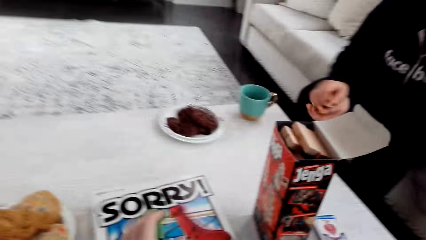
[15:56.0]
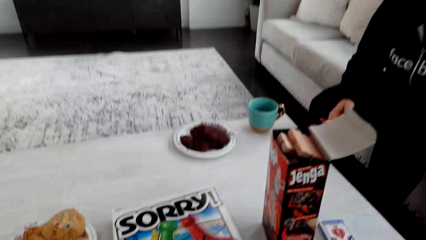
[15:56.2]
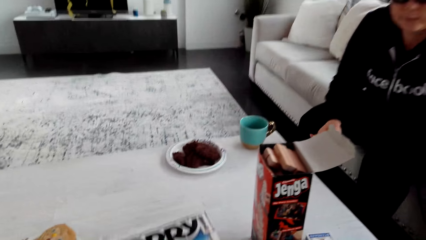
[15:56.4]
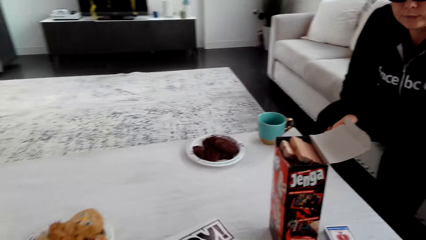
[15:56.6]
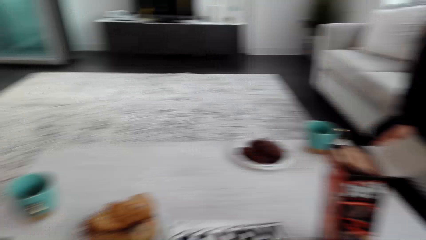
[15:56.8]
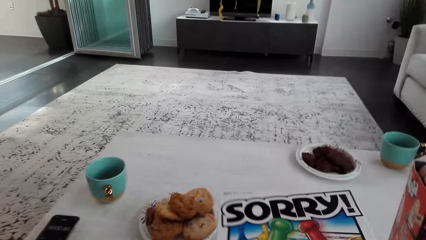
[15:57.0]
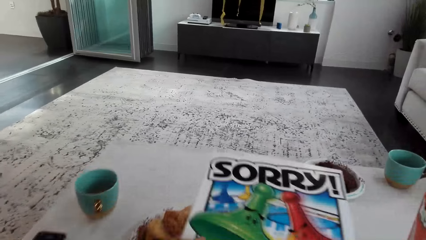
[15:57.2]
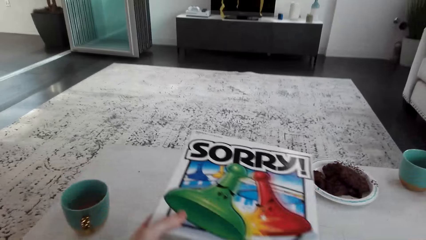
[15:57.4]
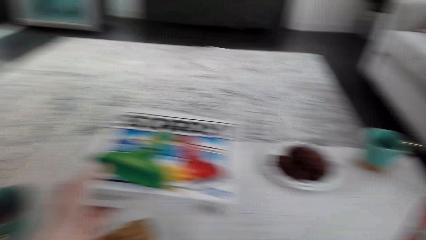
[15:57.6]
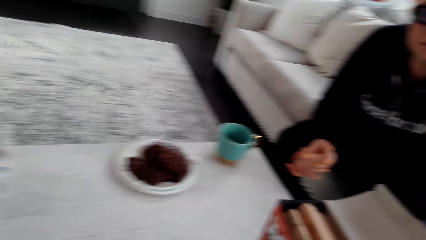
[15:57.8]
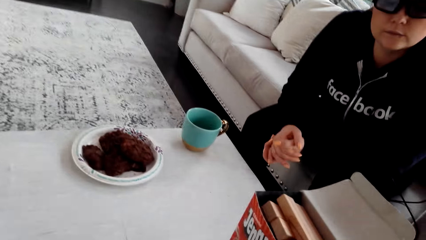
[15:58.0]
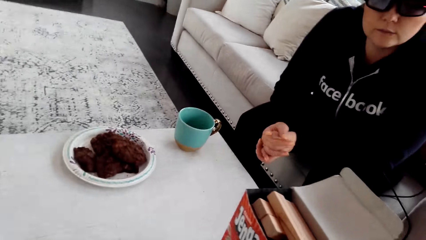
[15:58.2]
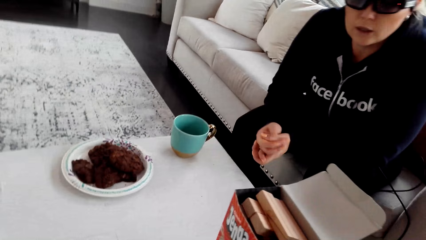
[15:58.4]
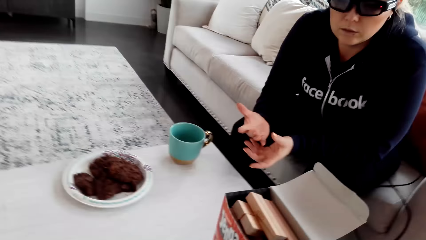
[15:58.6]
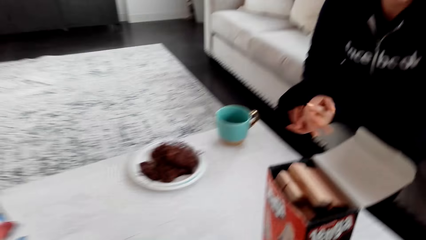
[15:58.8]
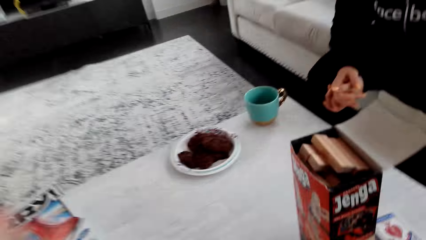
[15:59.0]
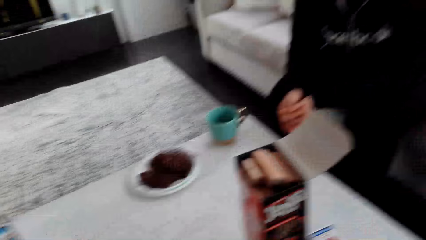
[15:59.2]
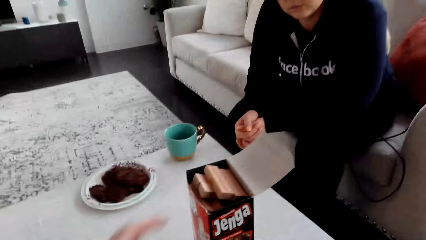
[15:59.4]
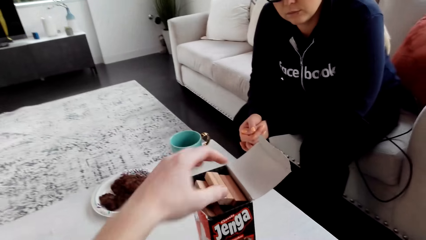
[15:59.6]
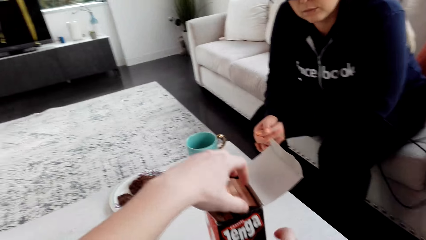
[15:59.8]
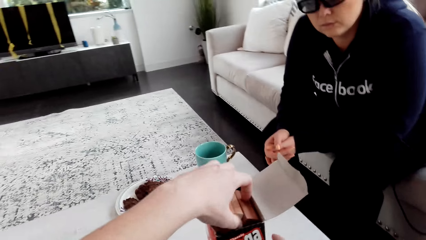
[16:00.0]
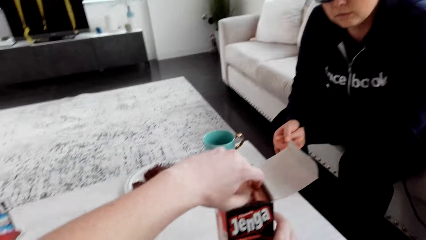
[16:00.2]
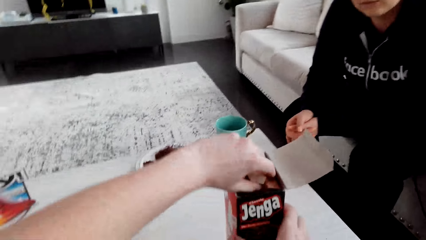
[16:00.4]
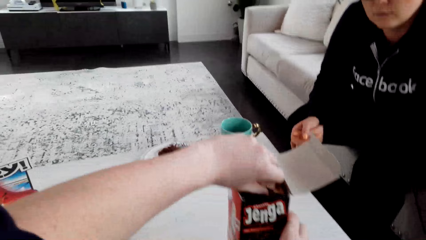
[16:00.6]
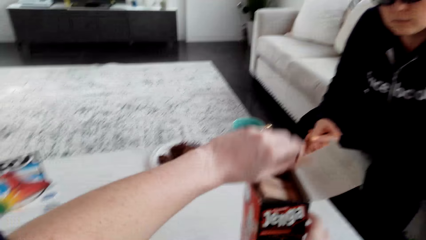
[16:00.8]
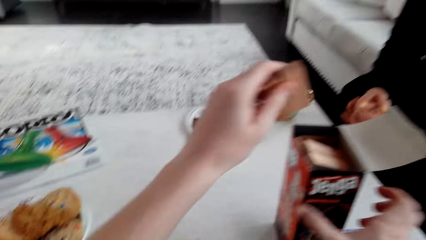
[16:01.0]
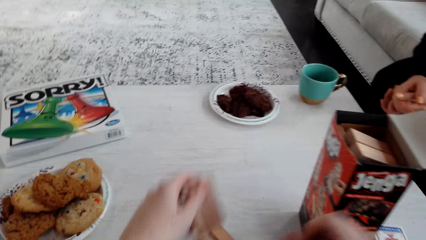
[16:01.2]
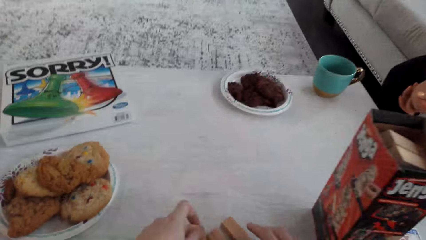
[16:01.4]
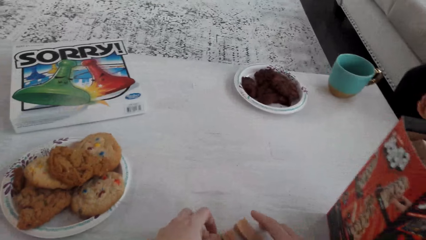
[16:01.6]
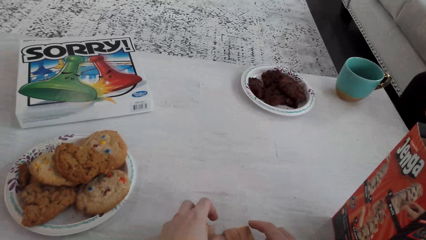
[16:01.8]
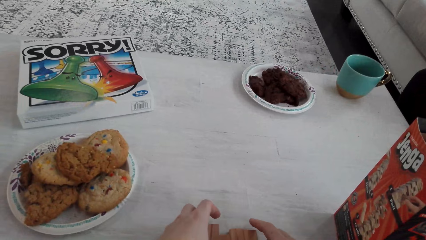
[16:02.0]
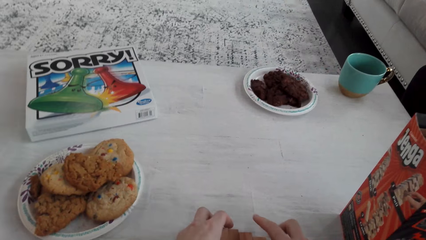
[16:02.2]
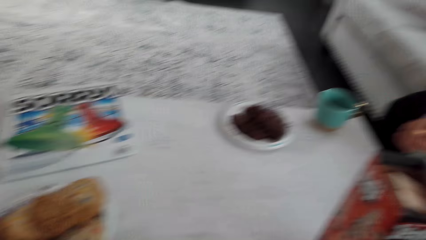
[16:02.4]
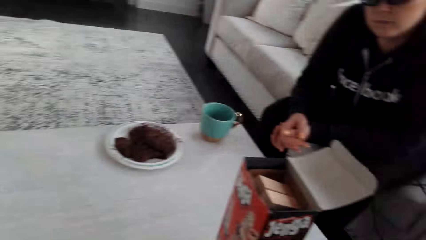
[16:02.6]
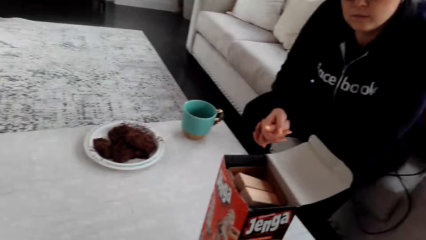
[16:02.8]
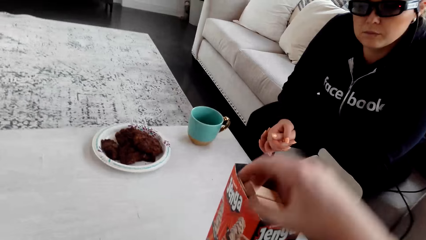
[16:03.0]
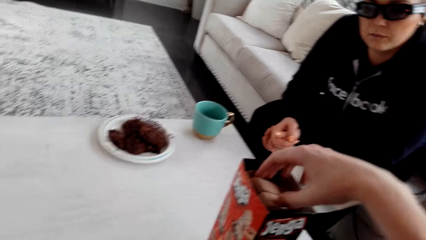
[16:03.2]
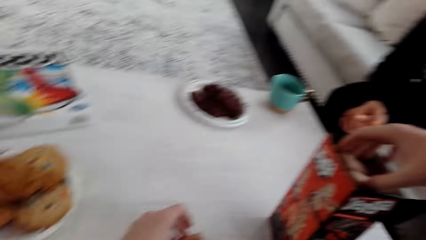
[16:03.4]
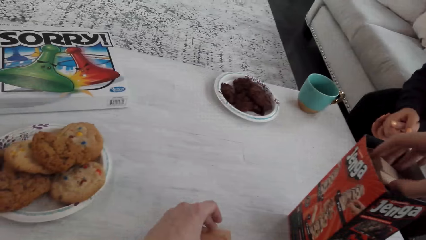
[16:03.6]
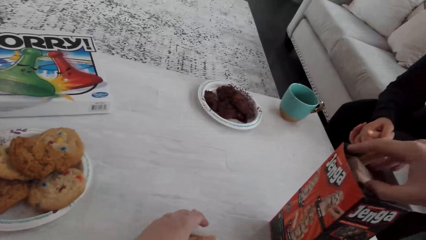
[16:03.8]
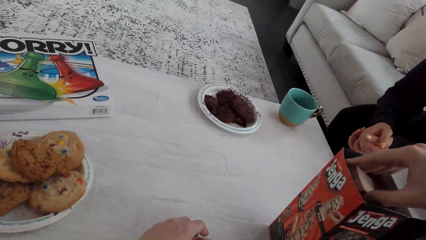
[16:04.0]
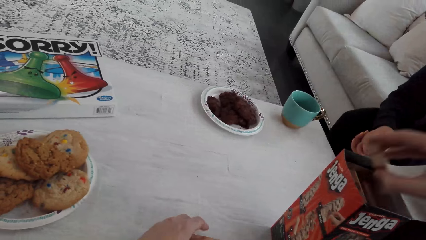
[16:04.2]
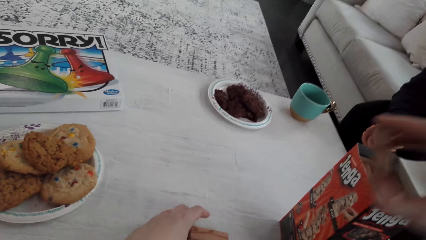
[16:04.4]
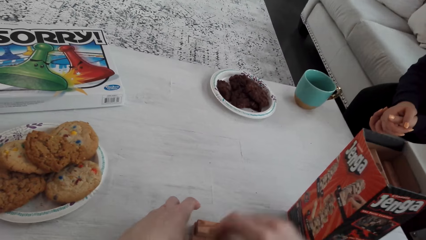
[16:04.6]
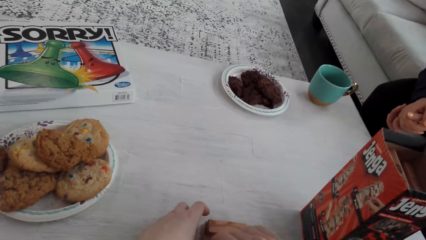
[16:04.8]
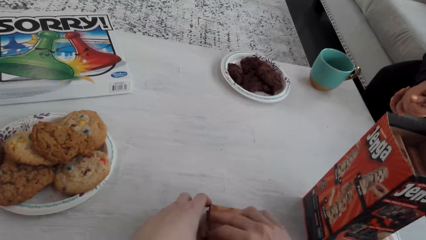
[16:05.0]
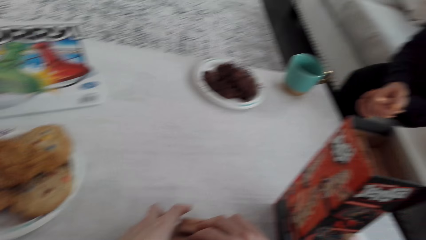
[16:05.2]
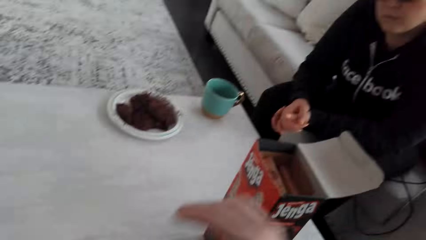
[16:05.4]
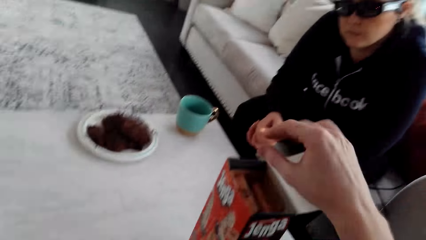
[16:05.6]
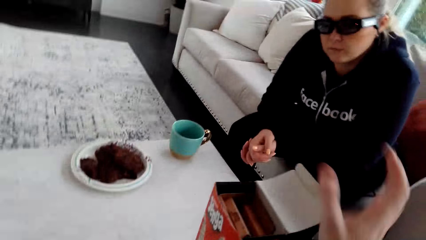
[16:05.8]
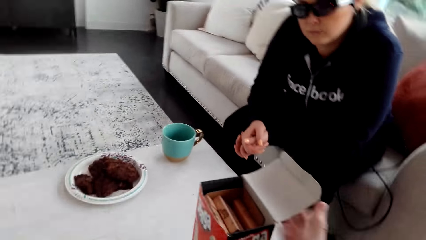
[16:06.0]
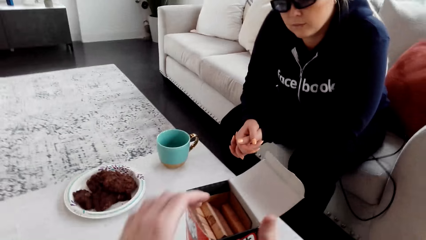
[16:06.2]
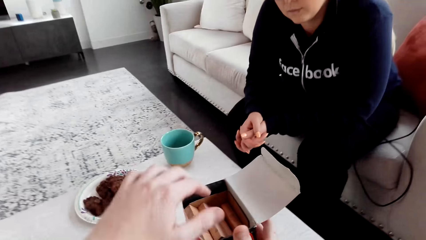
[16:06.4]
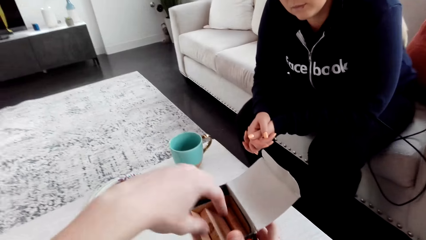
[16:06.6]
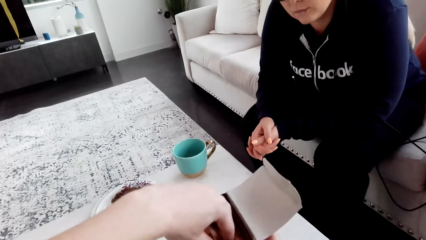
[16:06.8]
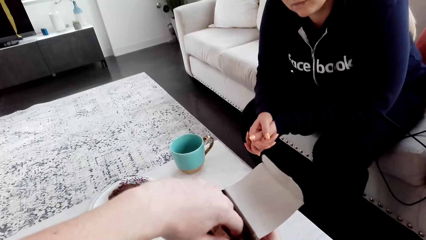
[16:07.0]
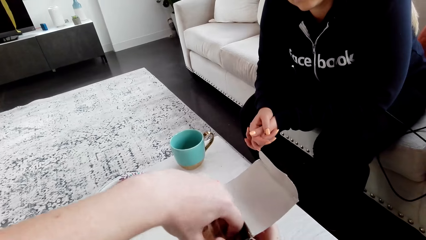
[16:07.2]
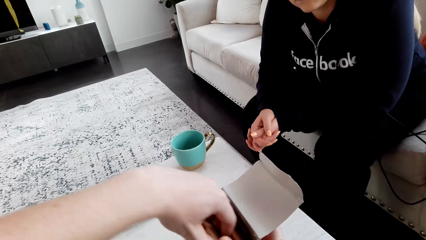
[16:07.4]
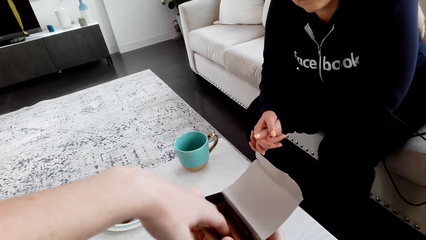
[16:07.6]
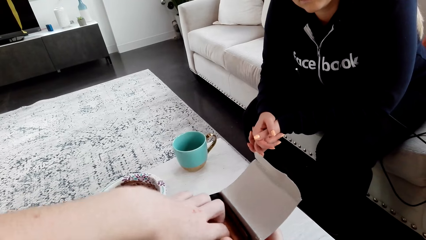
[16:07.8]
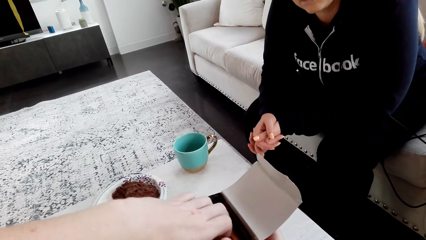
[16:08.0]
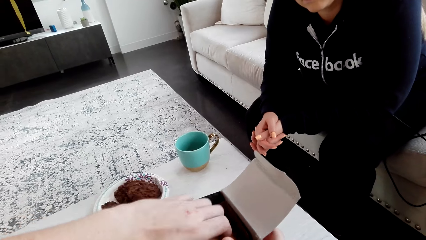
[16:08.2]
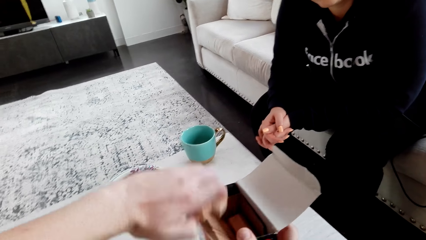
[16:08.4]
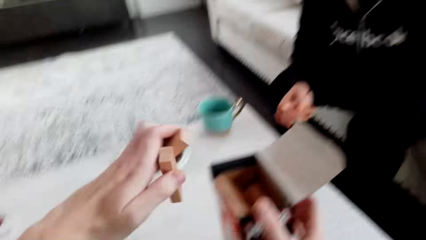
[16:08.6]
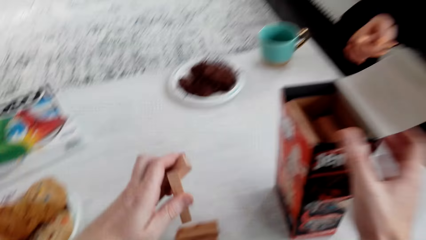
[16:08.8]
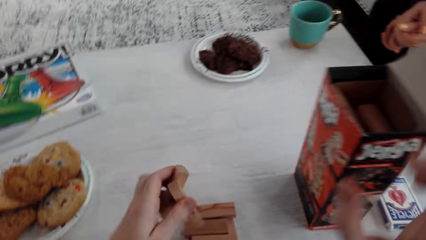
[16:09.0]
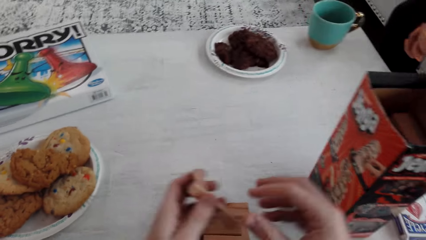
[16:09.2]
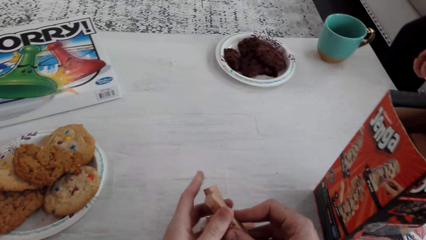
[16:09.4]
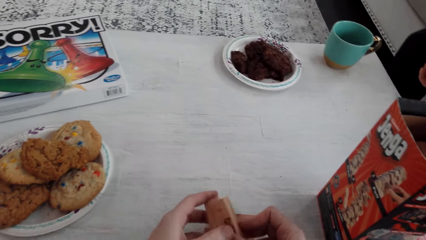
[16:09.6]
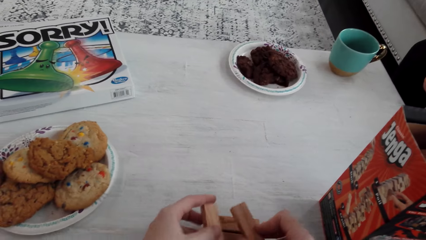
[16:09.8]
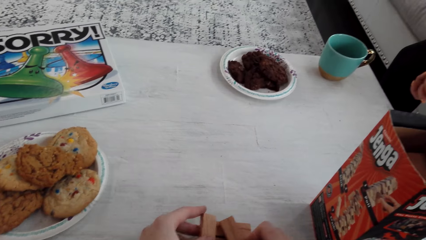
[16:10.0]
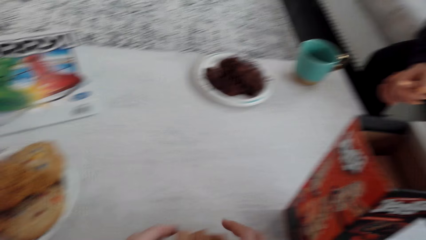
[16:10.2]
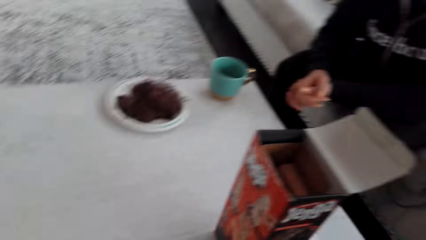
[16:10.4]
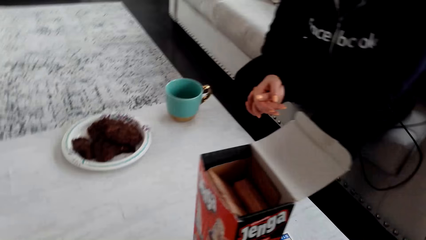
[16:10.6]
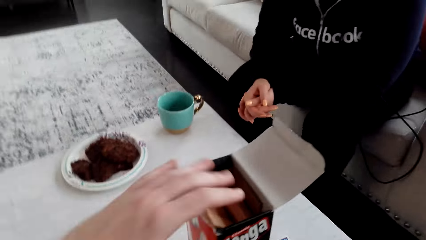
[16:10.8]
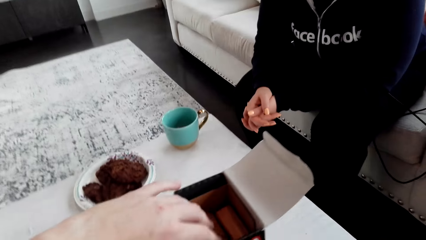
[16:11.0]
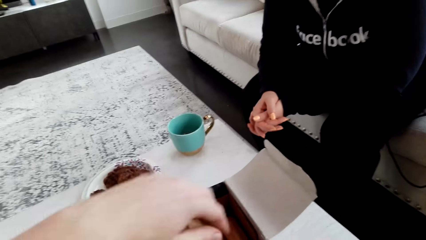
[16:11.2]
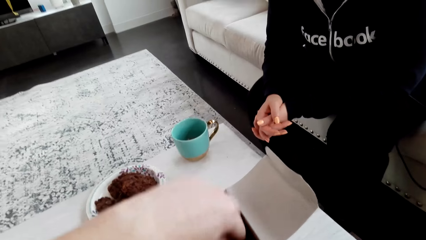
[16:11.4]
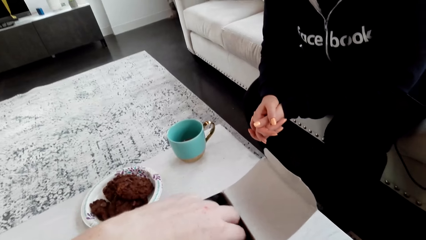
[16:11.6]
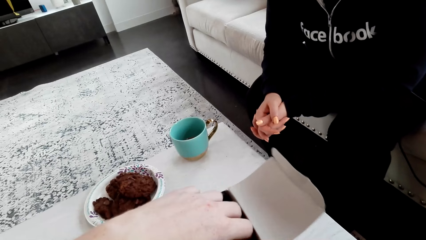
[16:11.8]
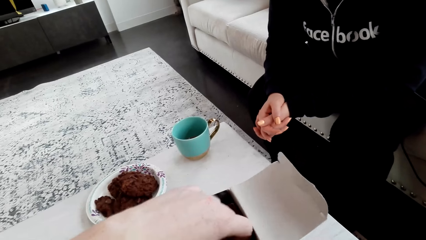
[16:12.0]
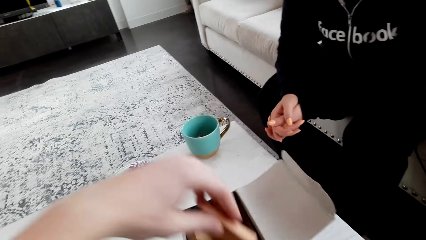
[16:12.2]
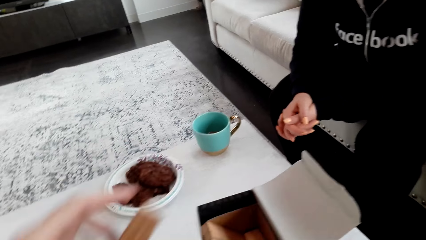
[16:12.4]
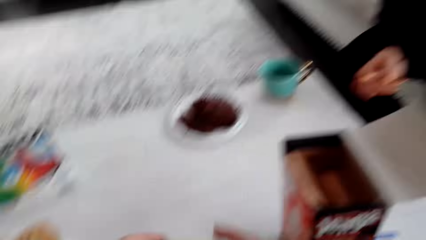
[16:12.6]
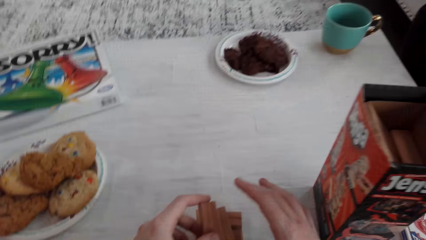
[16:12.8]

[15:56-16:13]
The camera wearer talks to a woman. They talk to the woman again and hold a box of Sorry. The woman talks to the camera wearer. The camera wearer talks to the woman and picks up the wooden Jenga piece with the left hand from the box. They talk to the woman and put the wooden Jenga piece on the table. They pick up the wooden Jenga piece with the right hand from the box. The woman talks to the camera wearer. The camera wearer puts the wooden Jenga piece on the table. They talk to the woman and pick up the wooden Jenga piece with the left hand from the box. They talk to the woman and put the wooden Jenga piece on the table. They pick up the wooden Jenga piece with the left hand from the box.
